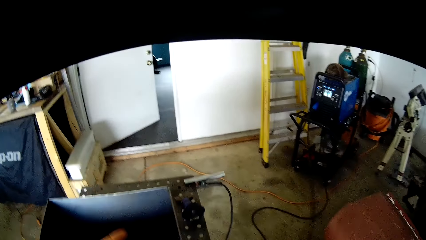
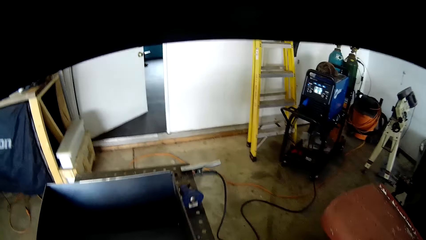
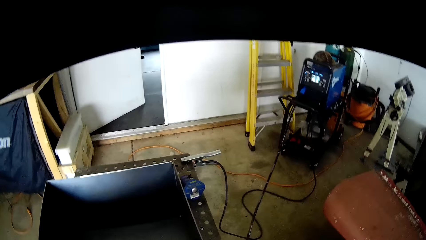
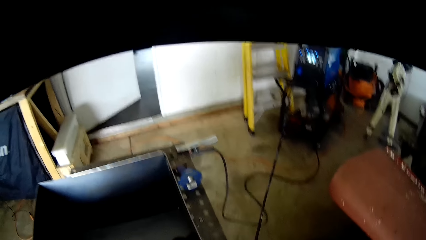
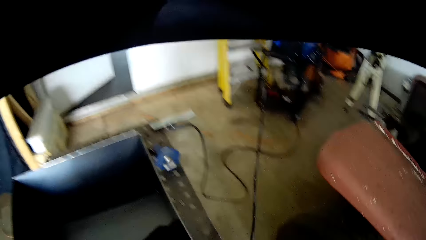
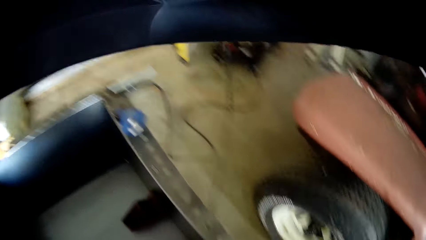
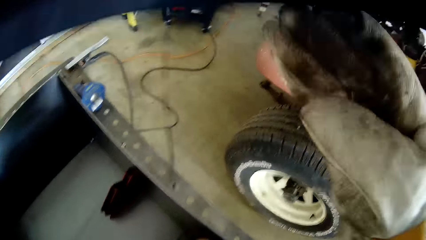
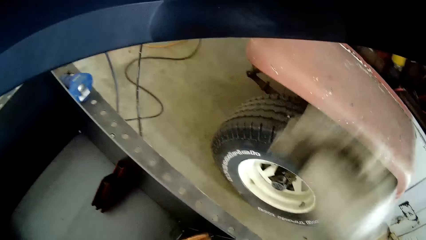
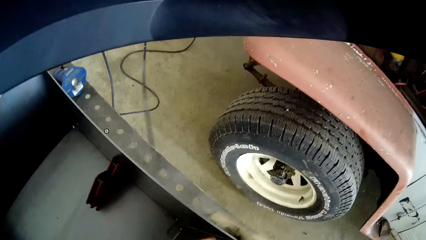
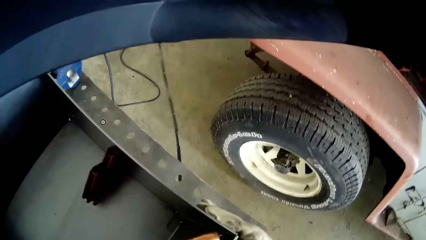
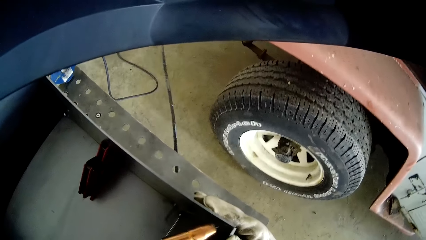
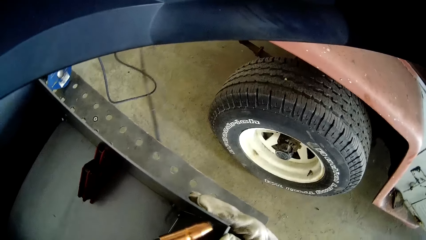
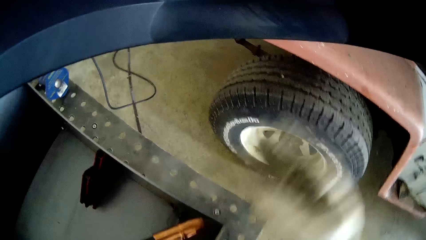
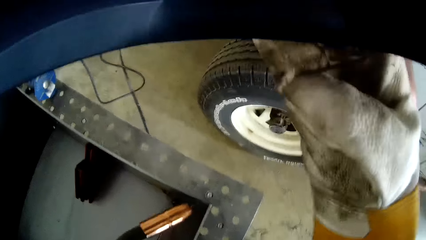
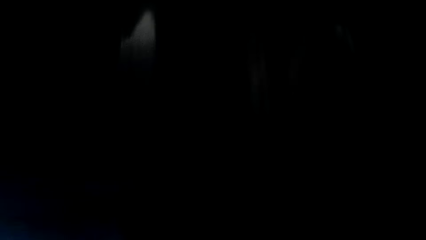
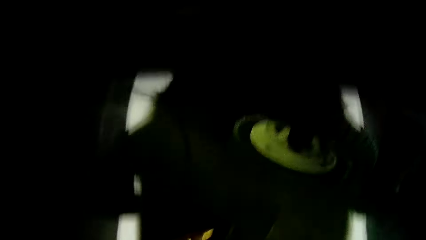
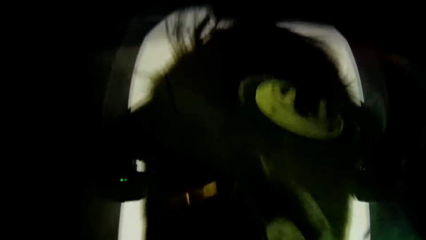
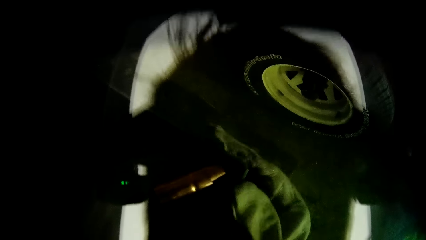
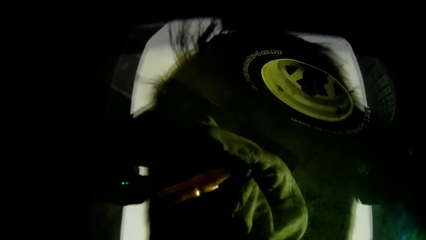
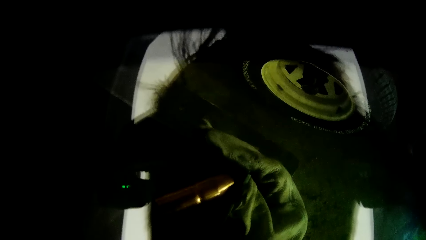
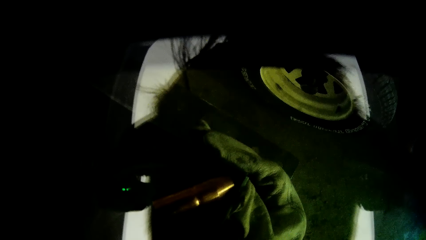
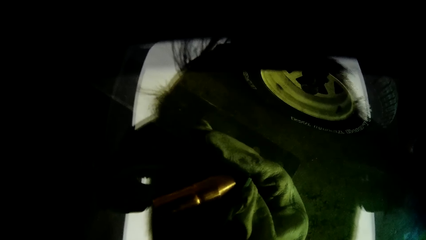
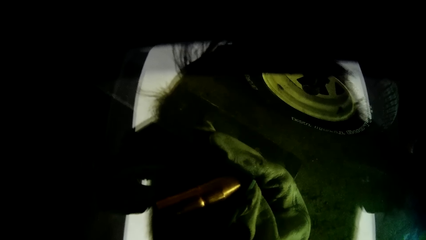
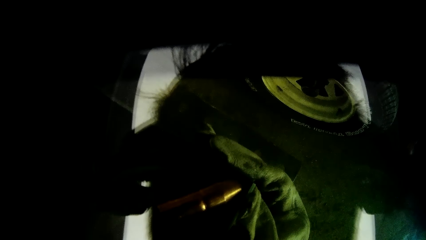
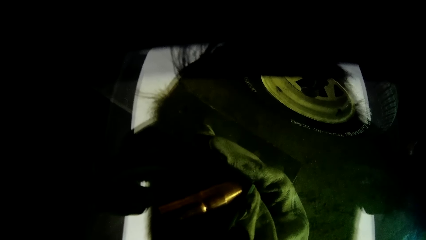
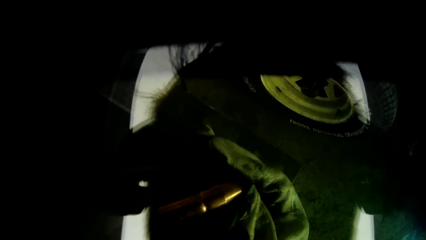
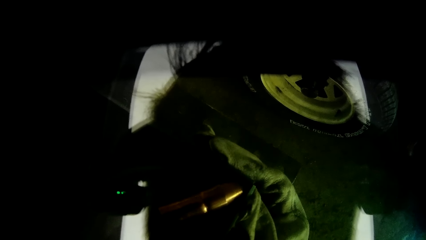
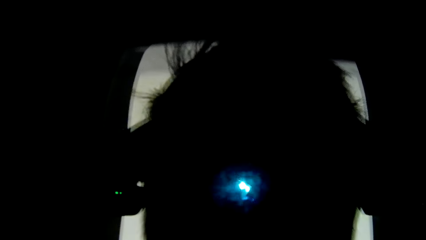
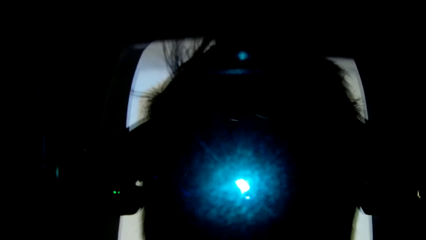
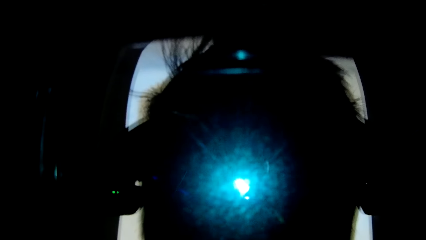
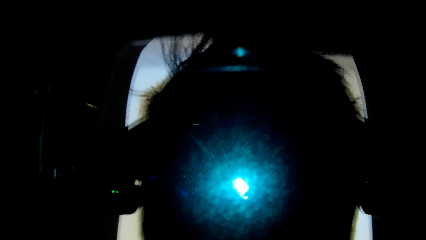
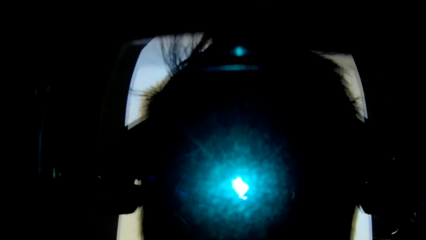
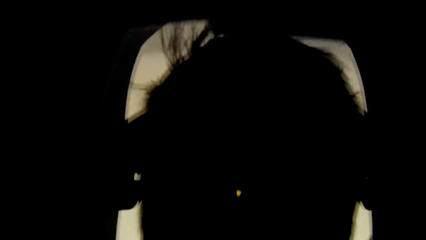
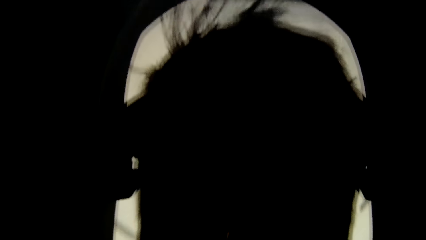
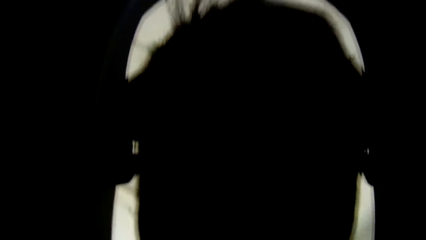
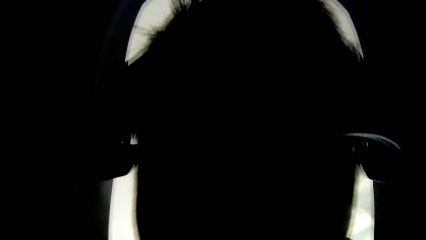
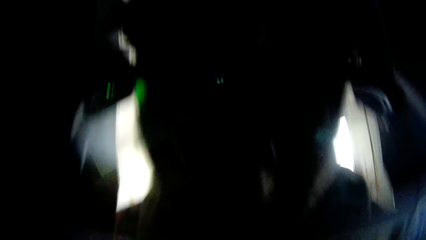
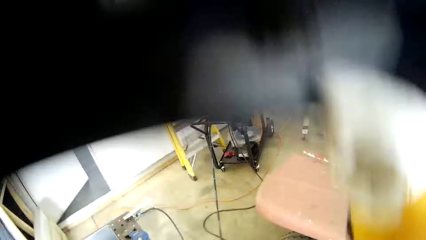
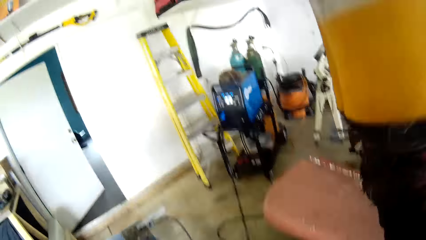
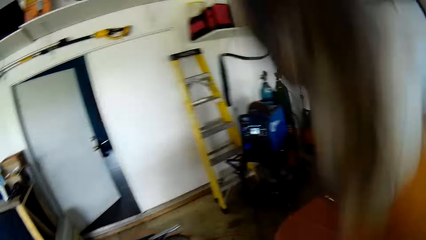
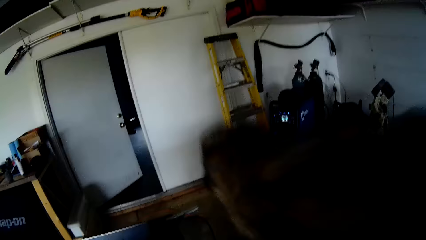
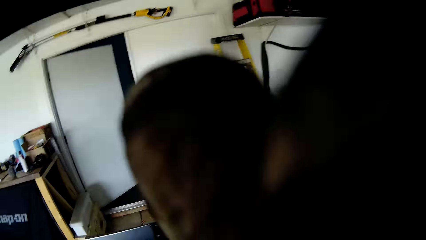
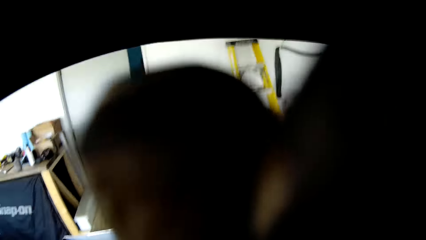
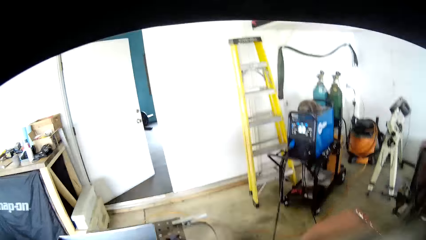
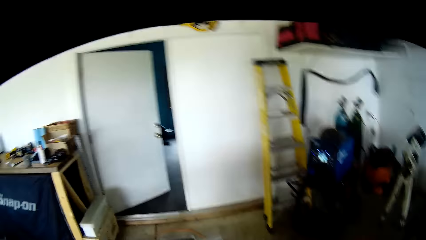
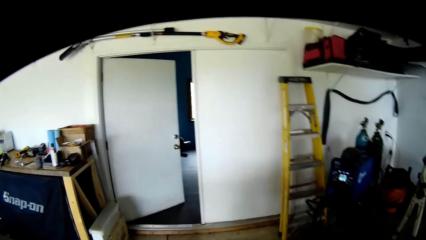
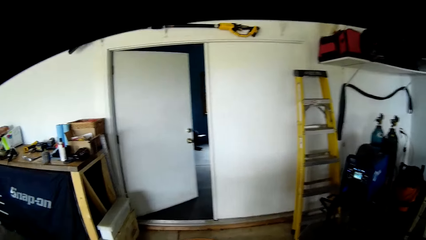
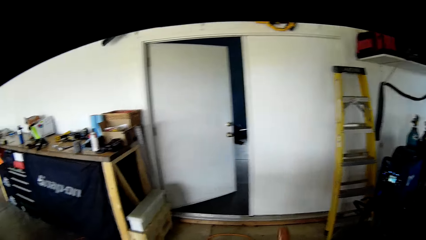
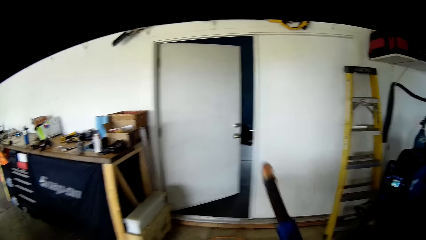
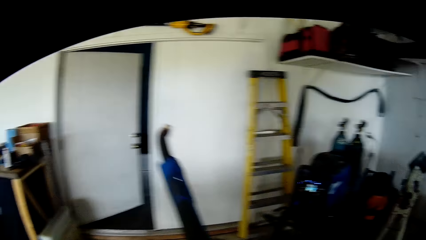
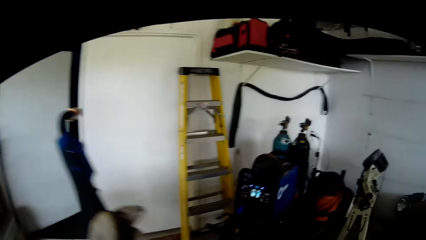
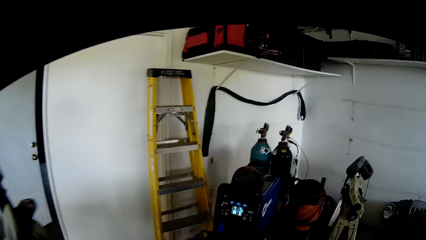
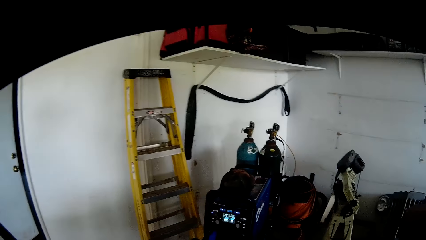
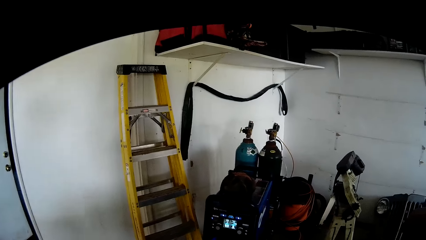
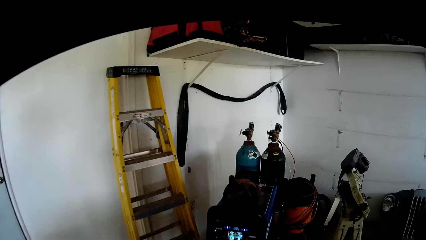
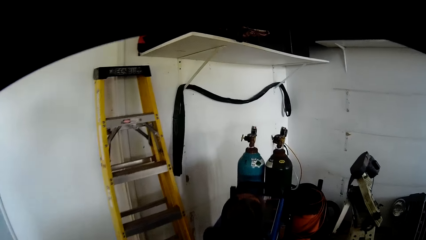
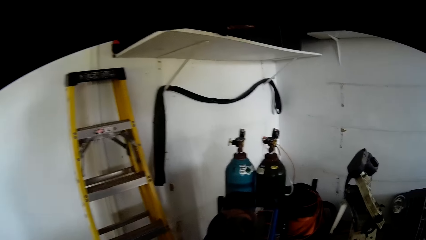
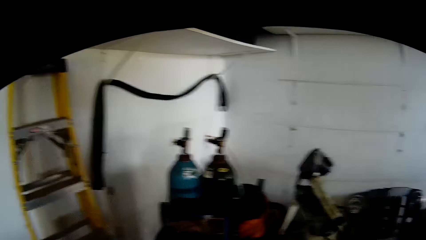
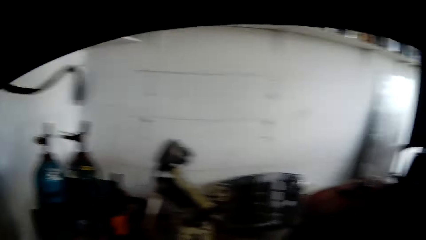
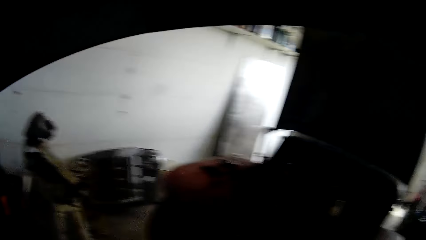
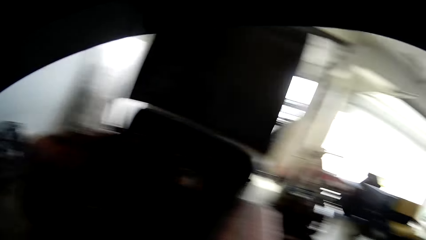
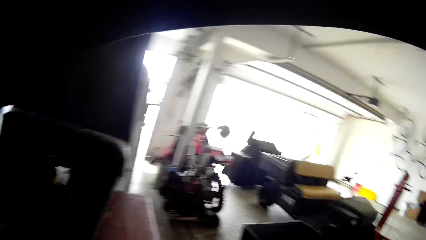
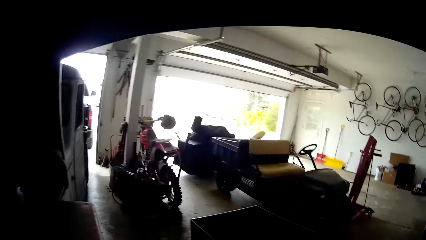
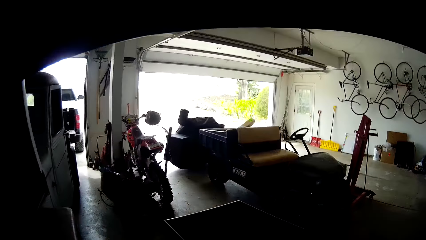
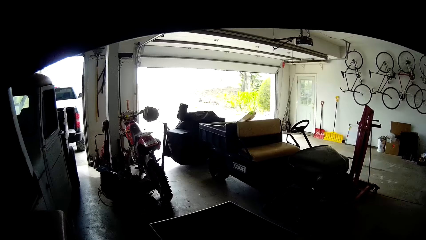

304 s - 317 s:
The camera wearer taps the helmet with his right hand. He covers the helmet with his right hand. He welds the metal with the welding machine. He opens the helmet with his right hand.

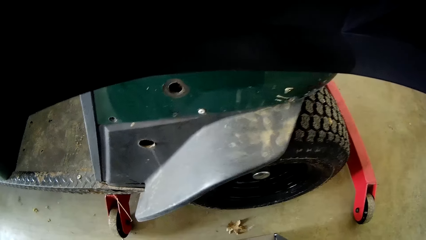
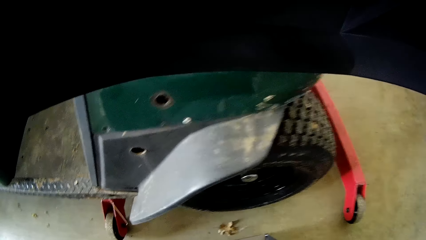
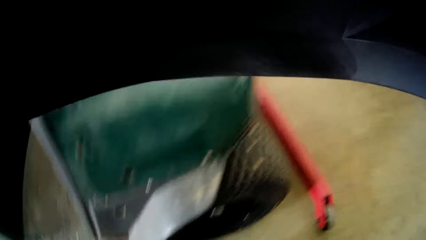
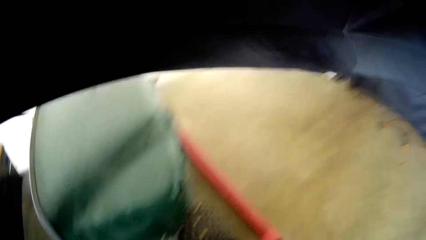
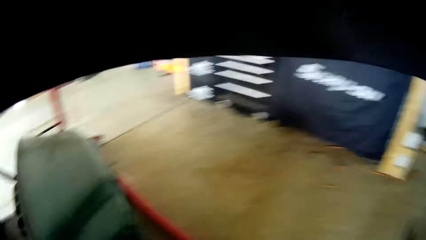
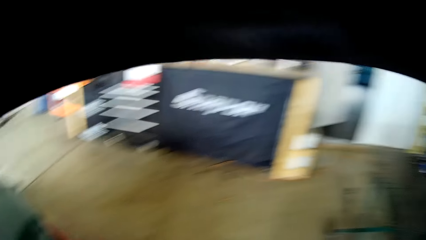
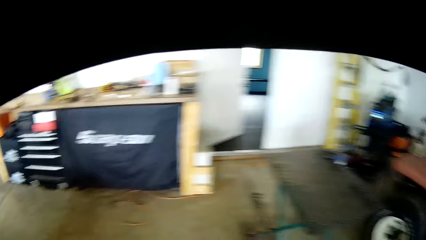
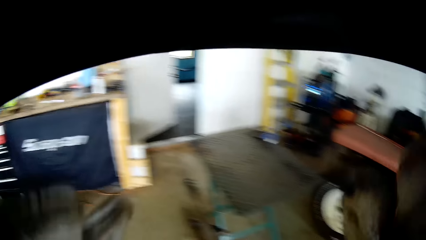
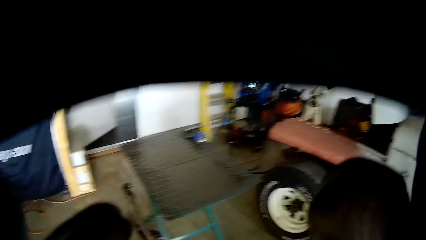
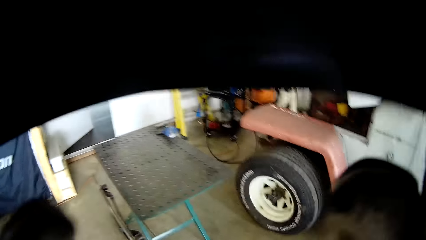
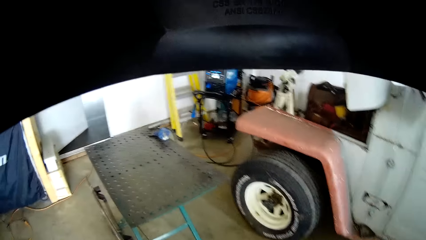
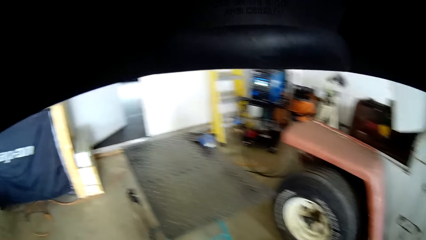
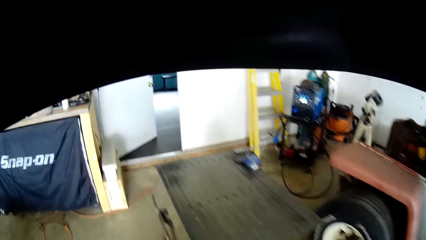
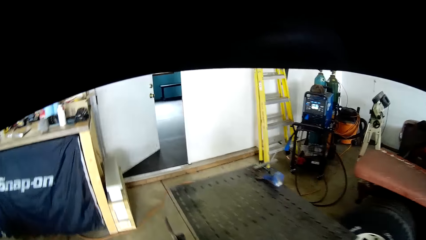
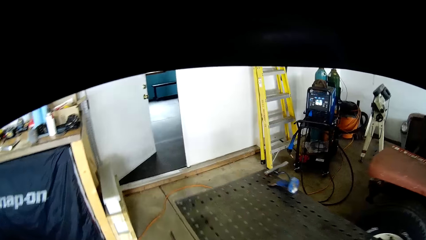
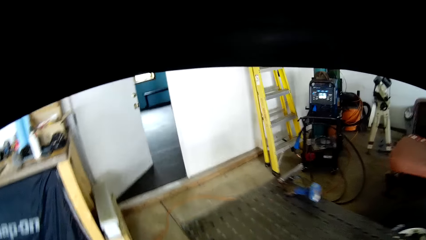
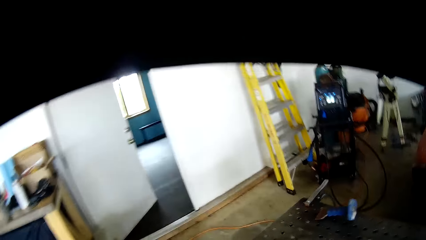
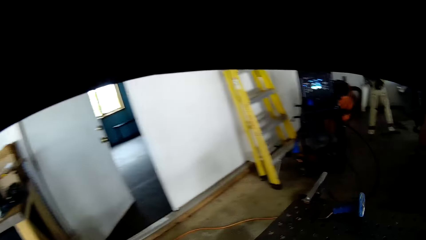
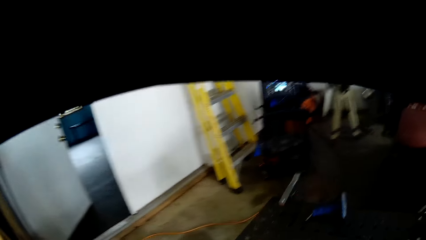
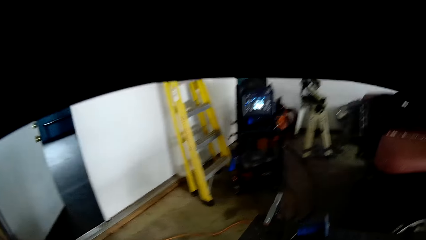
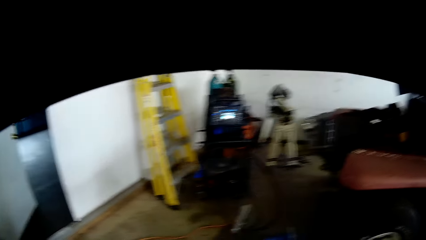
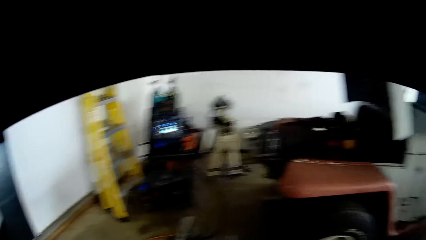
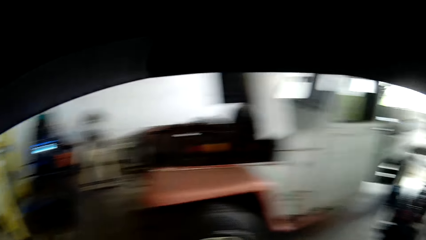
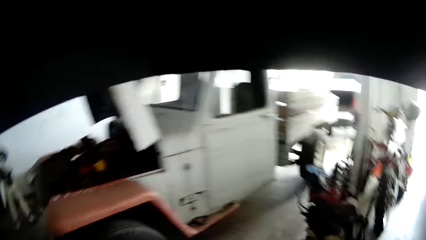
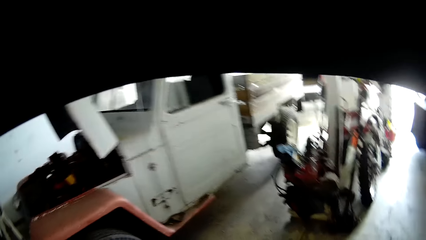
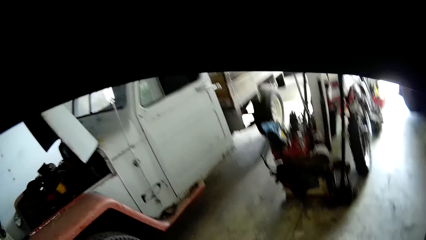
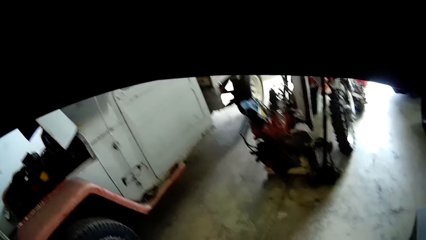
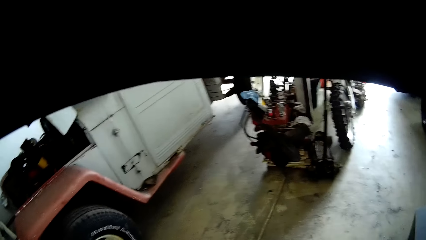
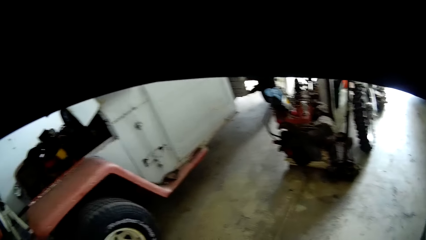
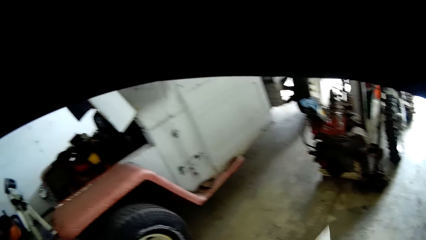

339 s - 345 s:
The camera wearer touches the helmet.
